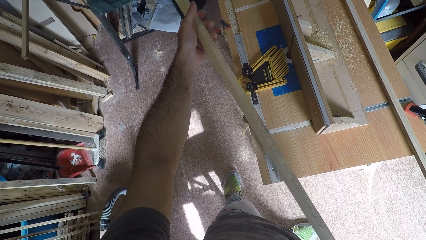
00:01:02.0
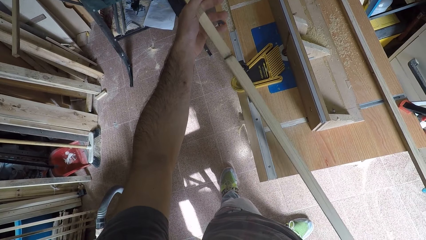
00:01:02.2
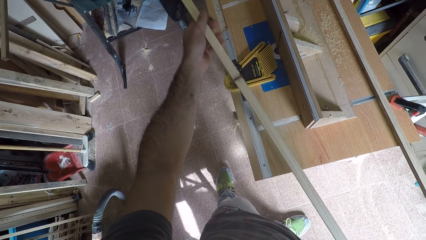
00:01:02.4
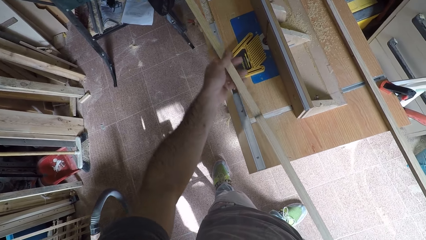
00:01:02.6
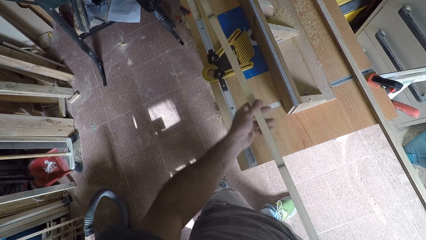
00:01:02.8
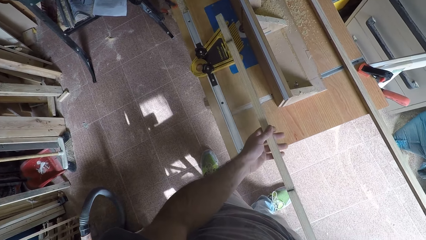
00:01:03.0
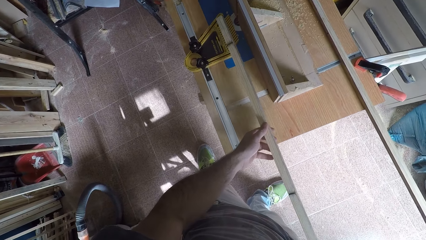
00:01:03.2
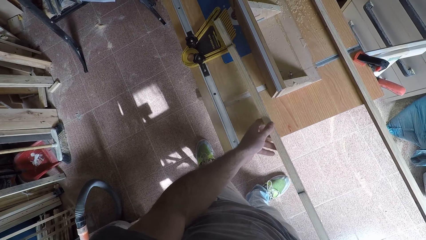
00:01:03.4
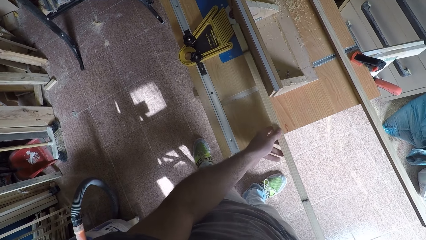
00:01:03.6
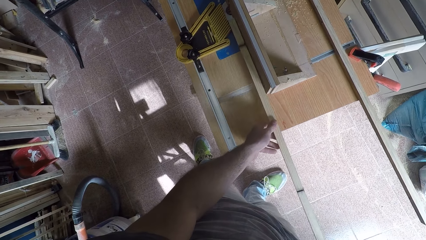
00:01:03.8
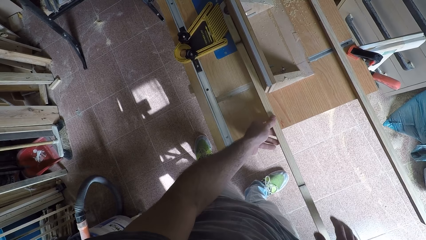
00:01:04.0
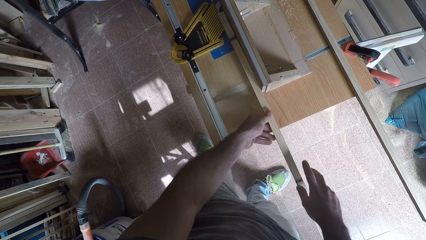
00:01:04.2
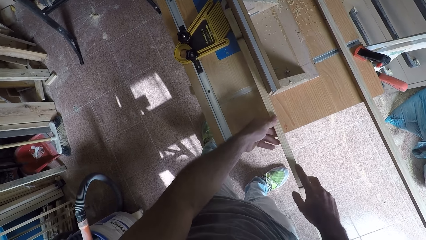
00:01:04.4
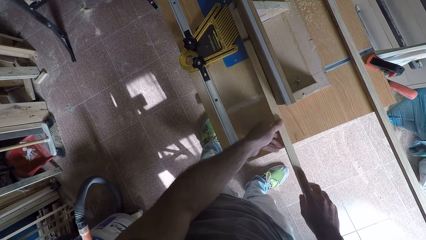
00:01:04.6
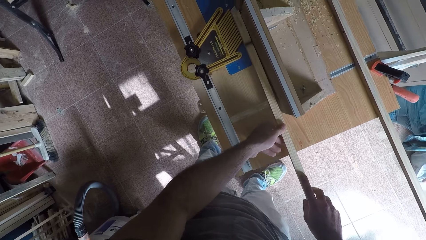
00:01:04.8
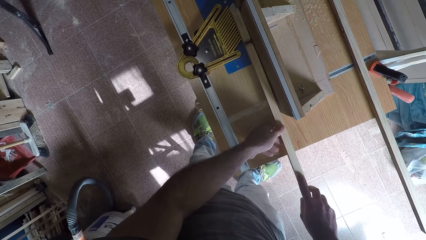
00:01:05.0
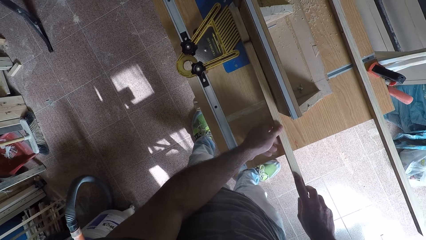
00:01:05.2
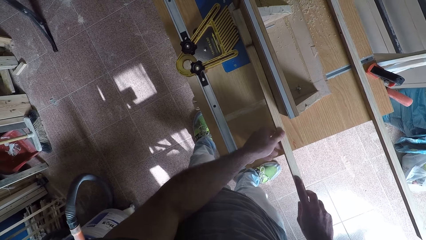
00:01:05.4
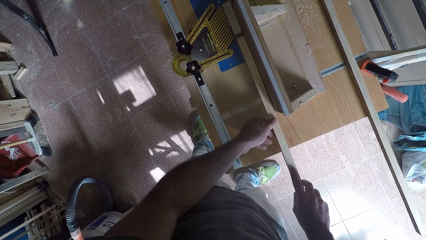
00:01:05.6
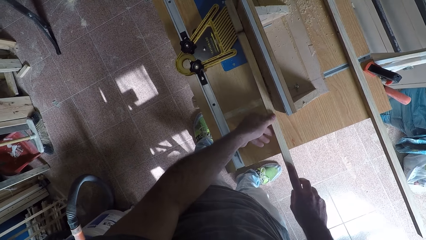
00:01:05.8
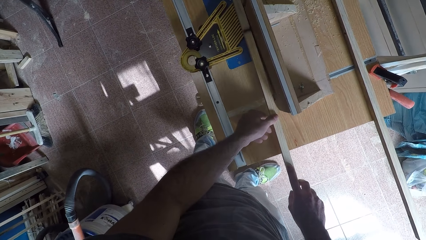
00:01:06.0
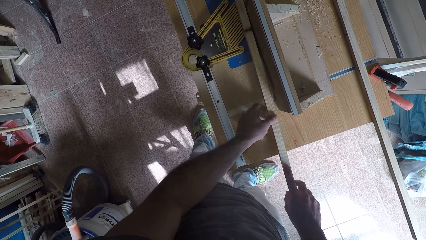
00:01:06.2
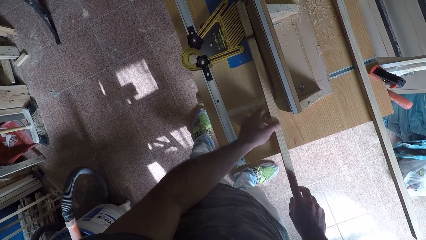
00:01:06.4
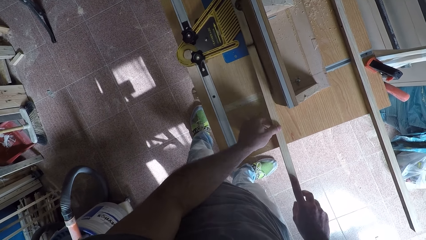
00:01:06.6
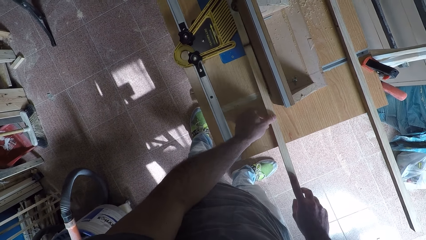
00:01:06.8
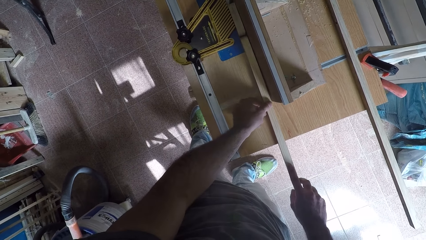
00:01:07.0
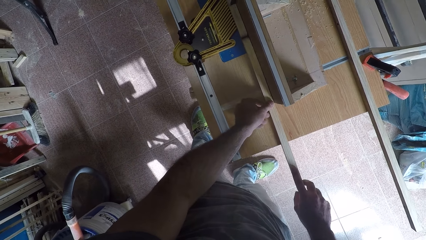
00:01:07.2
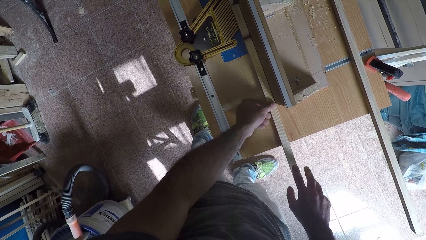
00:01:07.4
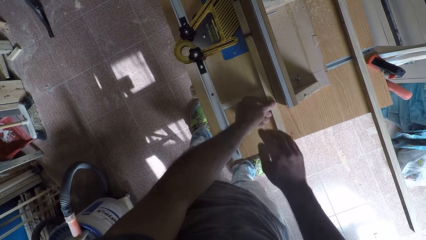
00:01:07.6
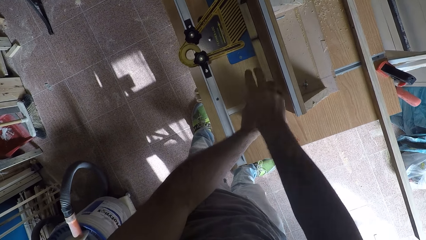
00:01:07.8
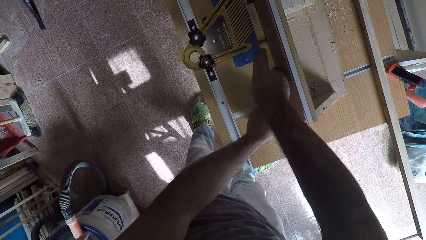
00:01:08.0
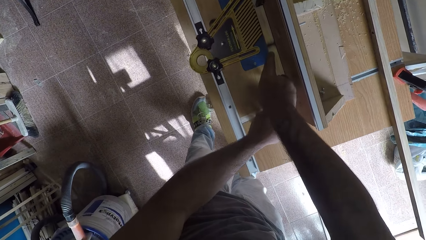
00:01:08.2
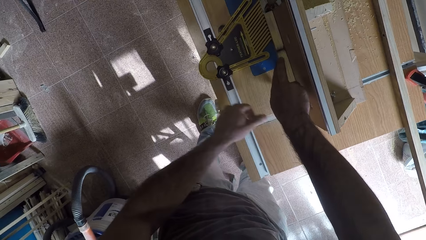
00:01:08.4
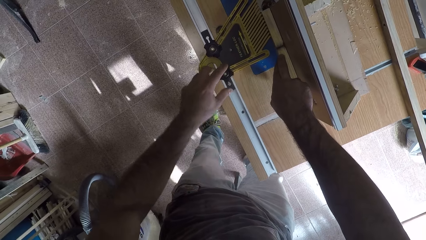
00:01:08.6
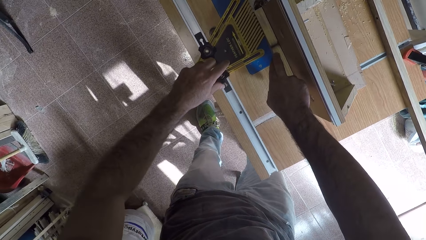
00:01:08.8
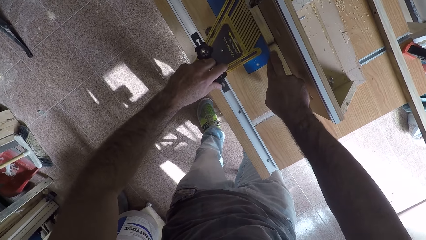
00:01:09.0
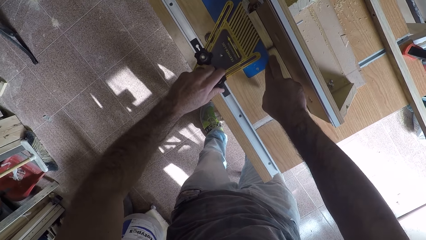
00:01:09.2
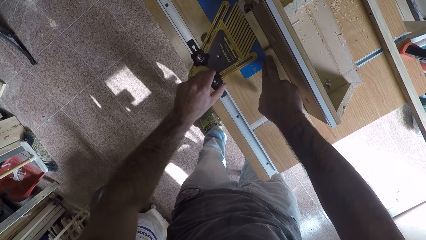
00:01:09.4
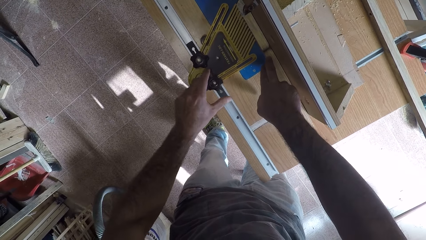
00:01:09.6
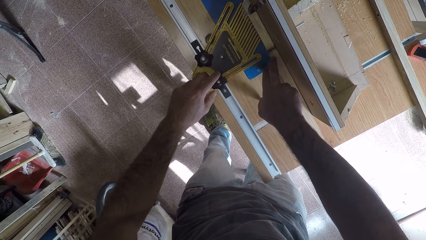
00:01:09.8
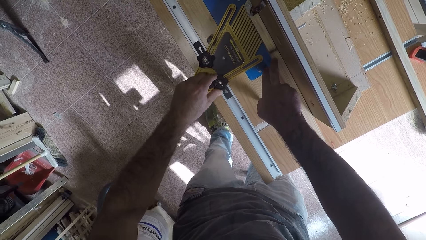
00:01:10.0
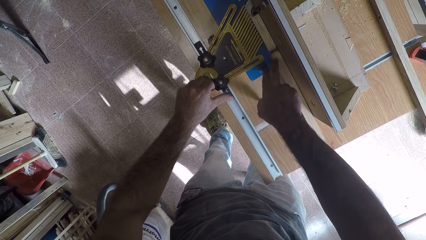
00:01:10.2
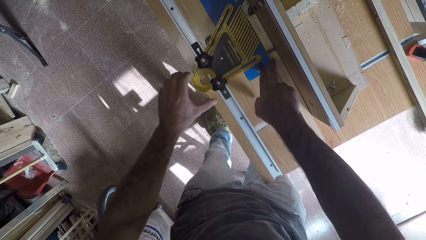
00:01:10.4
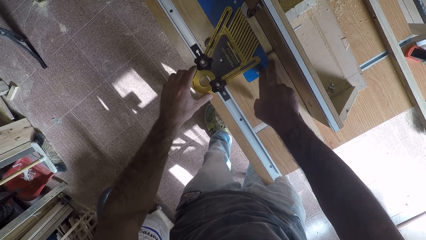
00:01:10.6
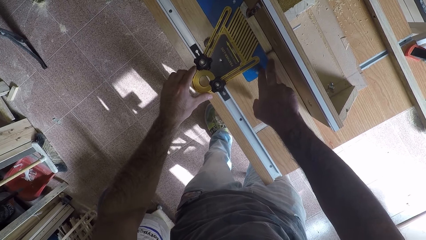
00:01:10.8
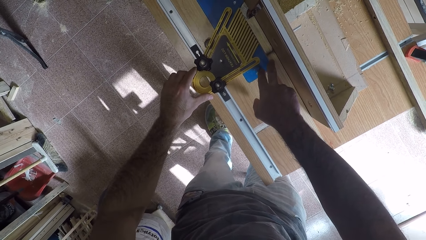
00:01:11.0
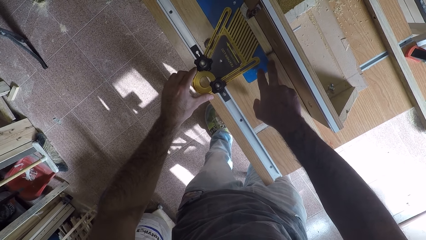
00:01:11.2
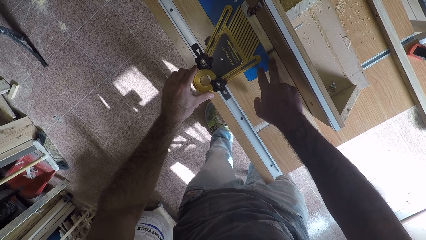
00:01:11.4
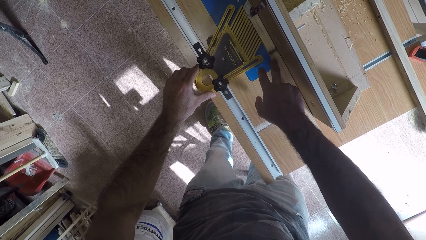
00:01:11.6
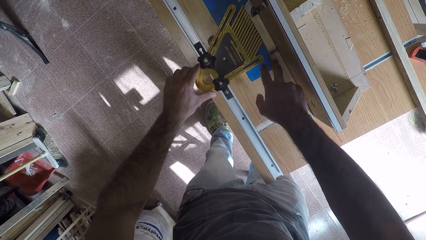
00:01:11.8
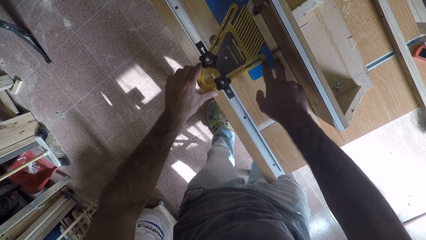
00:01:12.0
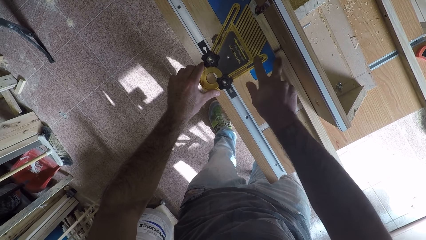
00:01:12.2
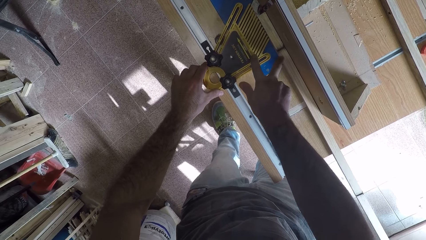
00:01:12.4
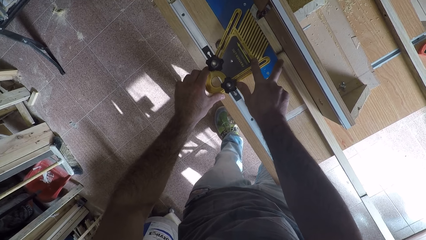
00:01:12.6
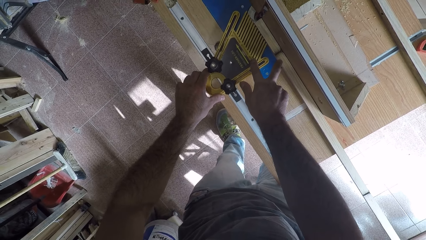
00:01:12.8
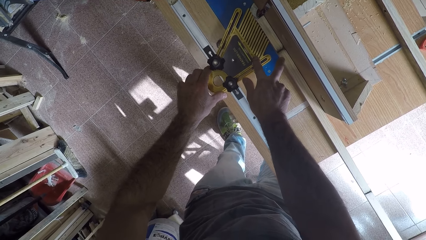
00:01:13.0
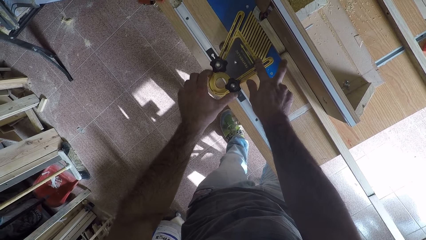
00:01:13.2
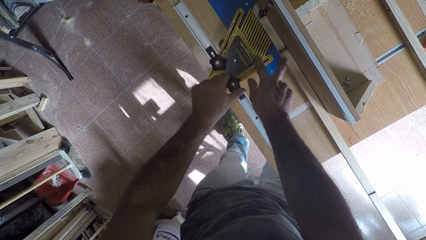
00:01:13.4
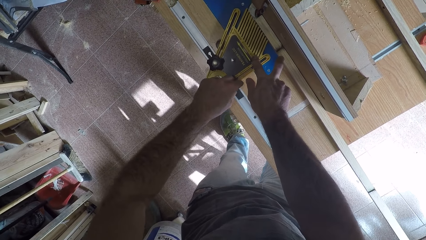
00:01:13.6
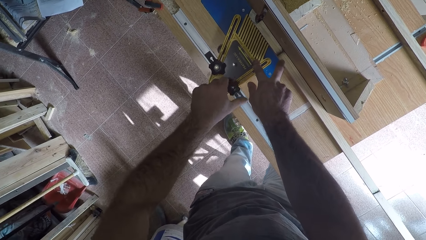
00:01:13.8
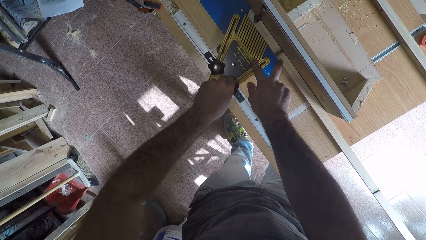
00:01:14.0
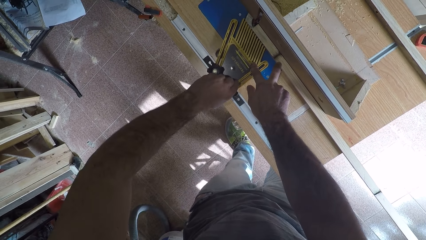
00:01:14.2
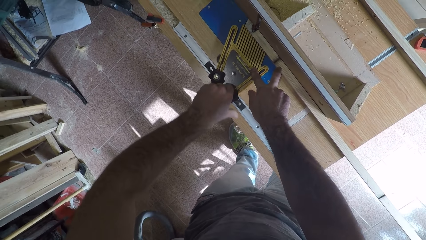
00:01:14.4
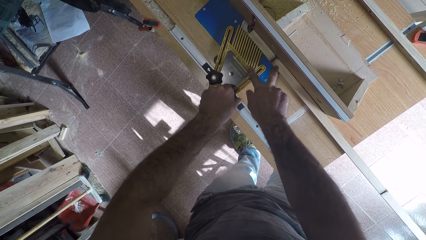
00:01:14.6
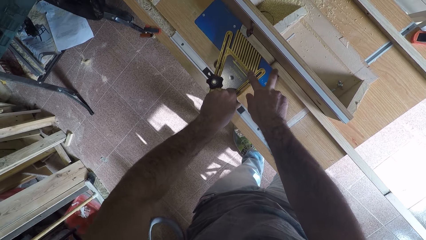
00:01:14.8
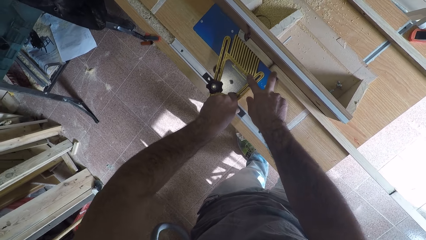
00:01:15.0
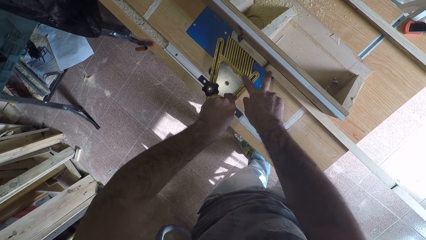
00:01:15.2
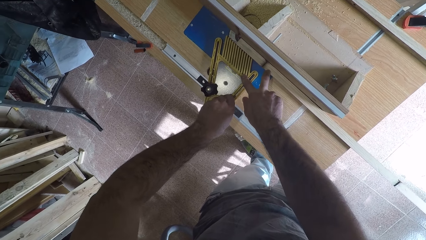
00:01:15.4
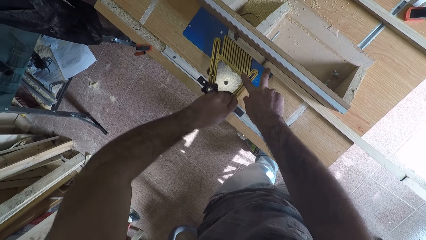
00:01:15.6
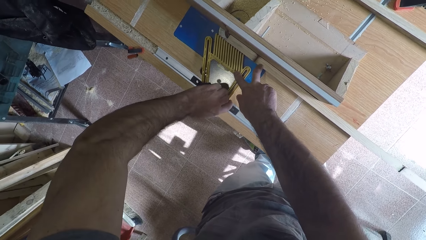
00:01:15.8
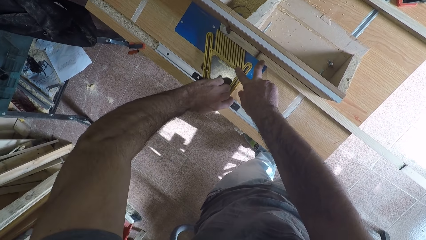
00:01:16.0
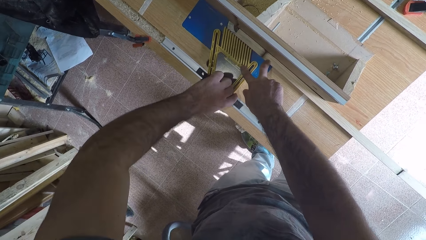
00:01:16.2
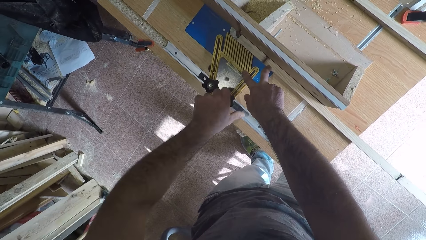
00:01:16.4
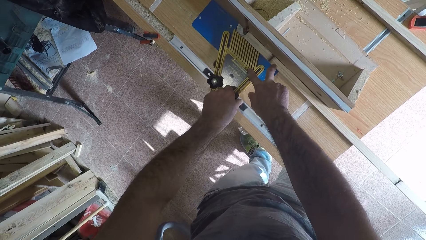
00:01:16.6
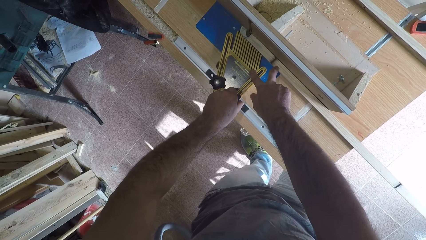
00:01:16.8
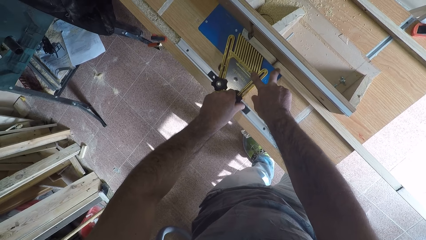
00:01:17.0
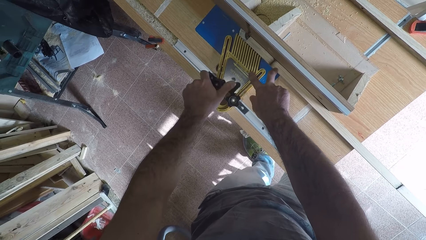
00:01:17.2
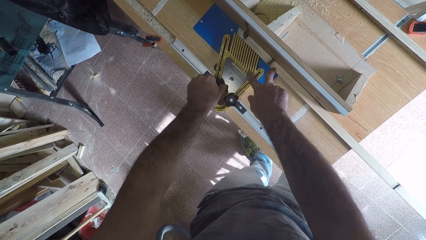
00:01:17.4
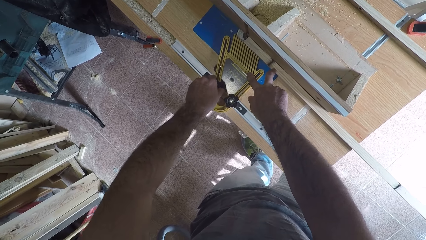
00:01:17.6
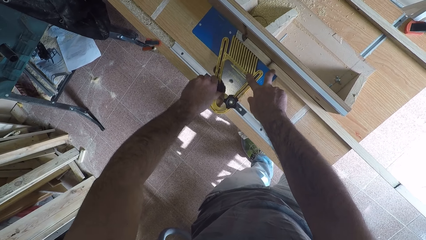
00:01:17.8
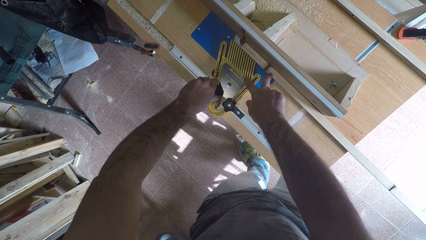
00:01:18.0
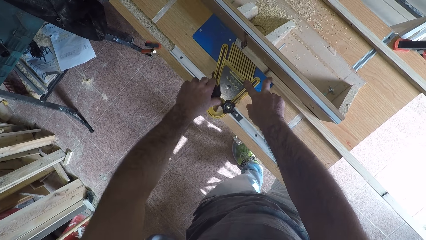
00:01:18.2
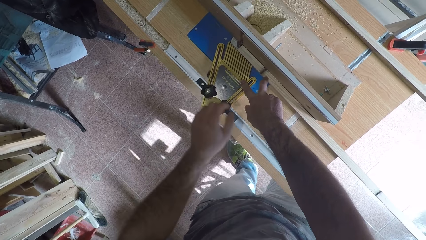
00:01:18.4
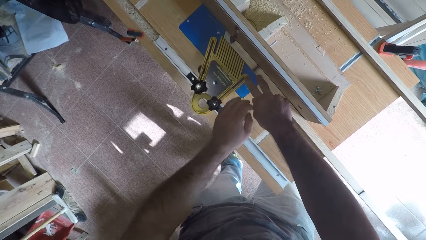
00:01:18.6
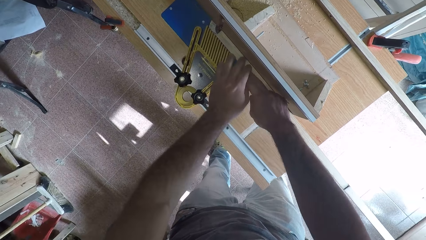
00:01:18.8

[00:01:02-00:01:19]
The camera wearer sets the wood on the wood planer. They adjust the grip of the wood planer. They fasten the featherboard on the router table.
